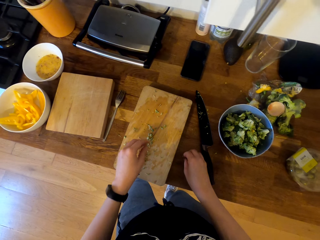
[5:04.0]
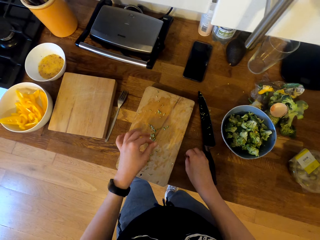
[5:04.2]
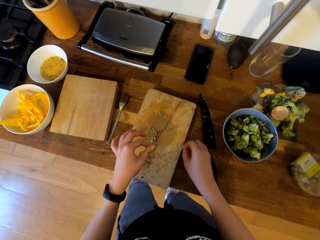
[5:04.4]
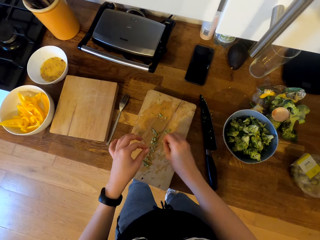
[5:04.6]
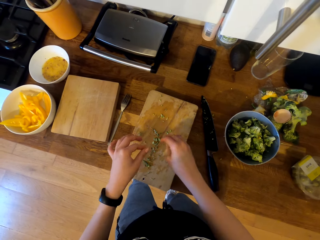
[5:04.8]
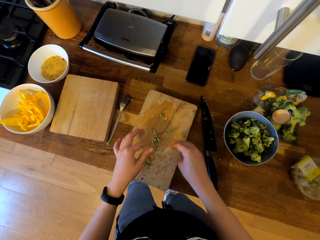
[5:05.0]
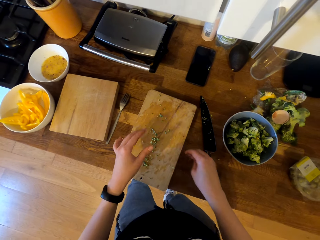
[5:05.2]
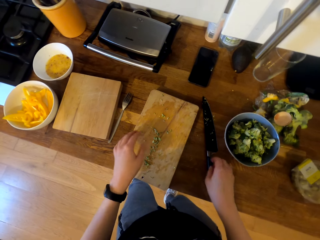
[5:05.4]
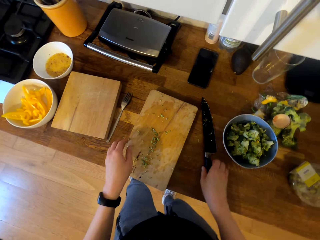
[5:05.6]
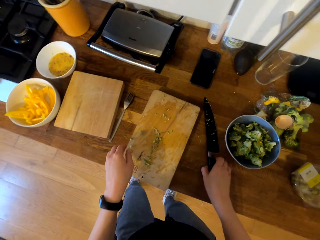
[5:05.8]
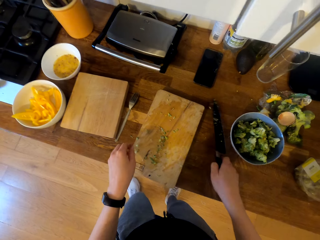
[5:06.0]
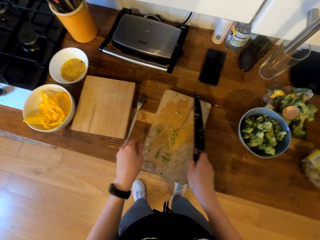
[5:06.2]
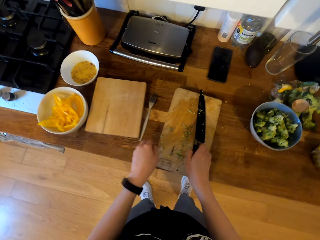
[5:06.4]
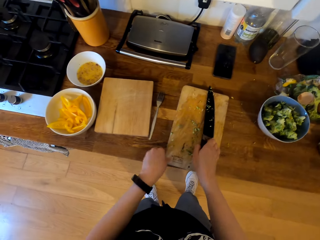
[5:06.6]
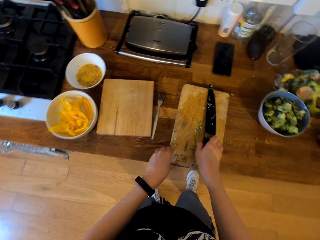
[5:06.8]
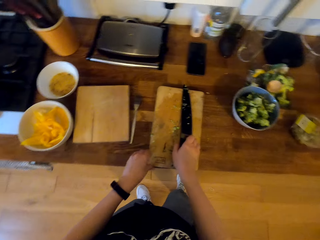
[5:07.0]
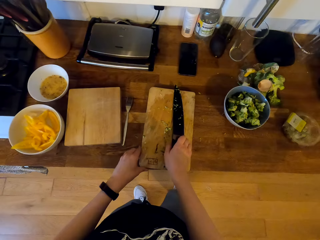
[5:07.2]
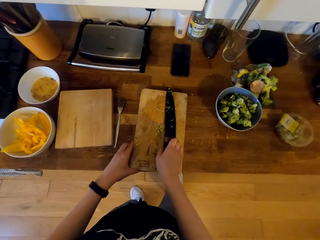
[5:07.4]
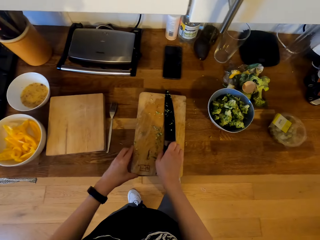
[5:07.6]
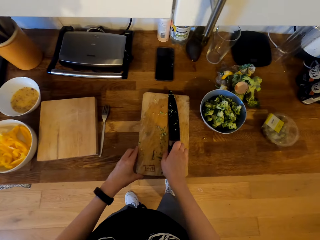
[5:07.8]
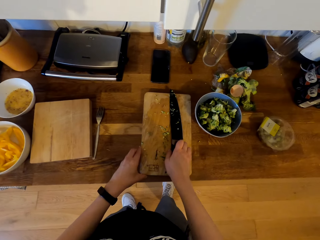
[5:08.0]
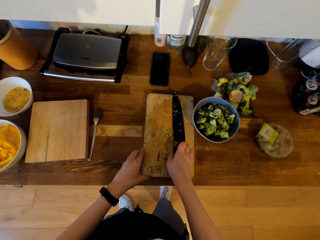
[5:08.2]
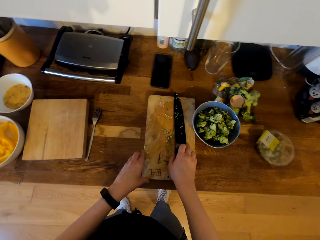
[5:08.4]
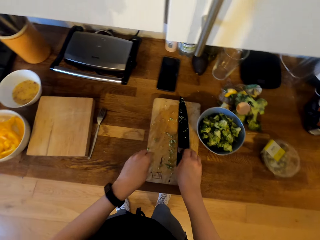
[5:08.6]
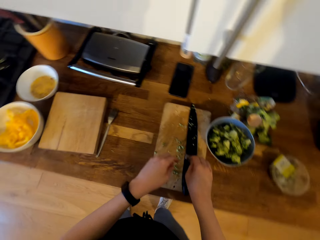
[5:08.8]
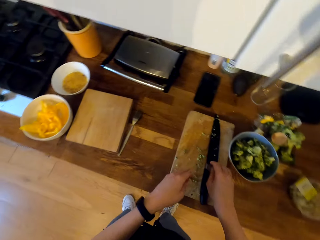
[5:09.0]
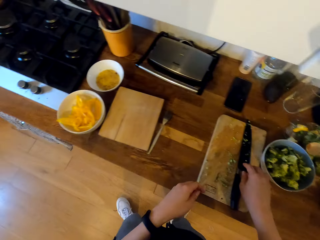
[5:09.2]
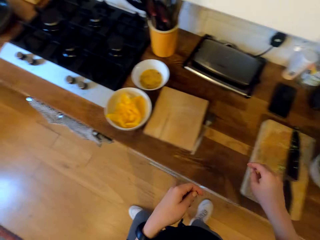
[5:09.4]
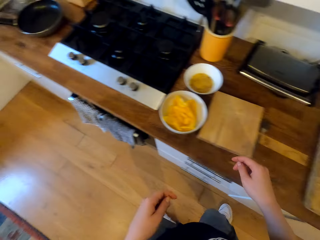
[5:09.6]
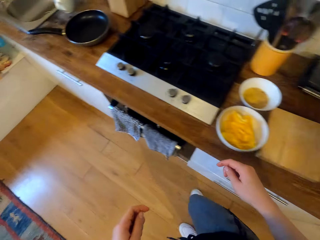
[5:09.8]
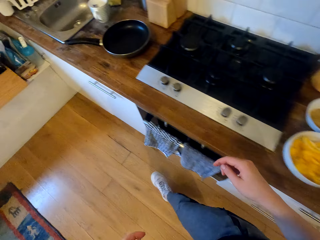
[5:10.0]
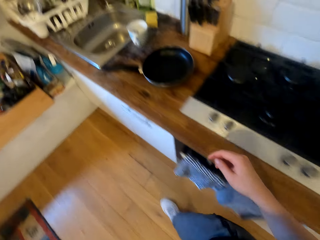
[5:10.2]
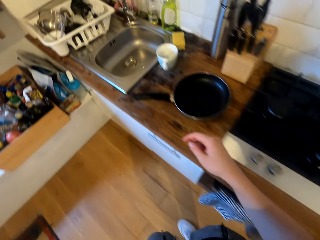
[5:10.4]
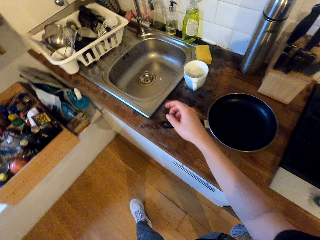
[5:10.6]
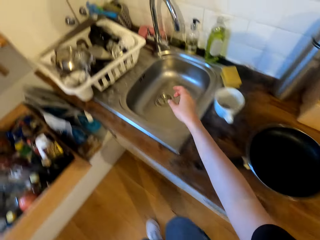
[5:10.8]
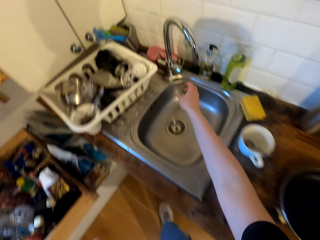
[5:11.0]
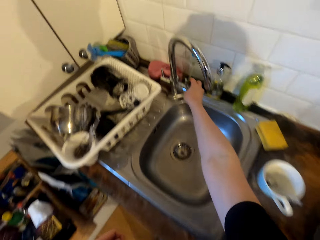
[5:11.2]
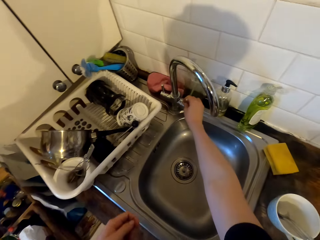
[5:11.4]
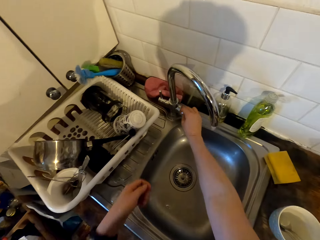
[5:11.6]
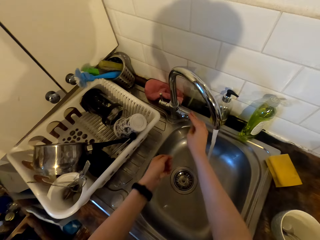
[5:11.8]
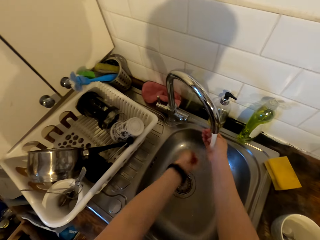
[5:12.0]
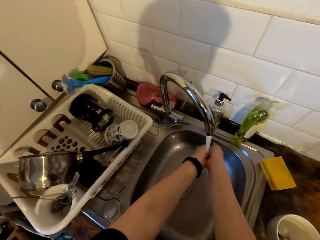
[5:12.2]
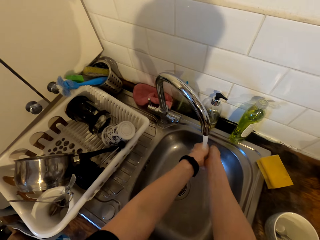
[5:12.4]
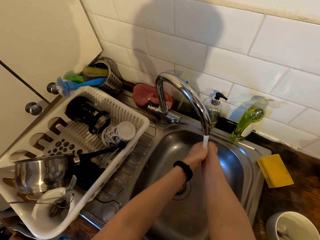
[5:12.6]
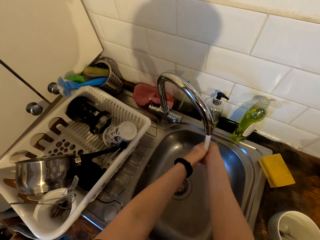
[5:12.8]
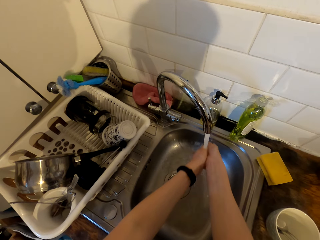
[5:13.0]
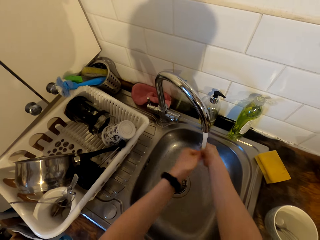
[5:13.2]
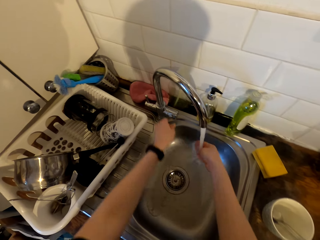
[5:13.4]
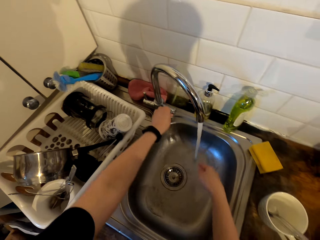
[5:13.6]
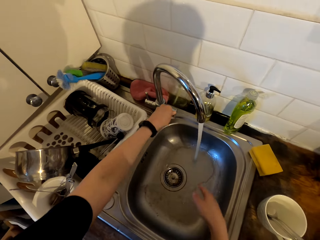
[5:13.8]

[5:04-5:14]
The camera wearer picks the broccoli remains from the cabinet top and places the broccoli remains on the chopping board. They pick the knife from the cabinet top and place the knife on the chopping board. They drag the chopping board slightly on the cabinet top. They walk in the kitchen. They open the tap. They wash the hands.

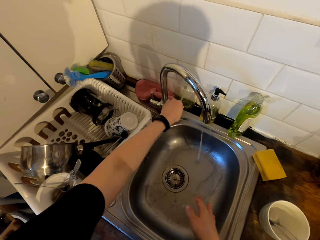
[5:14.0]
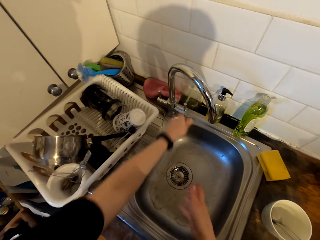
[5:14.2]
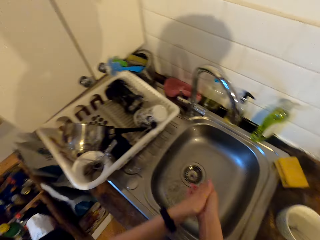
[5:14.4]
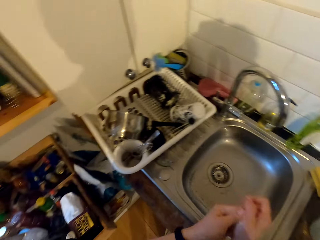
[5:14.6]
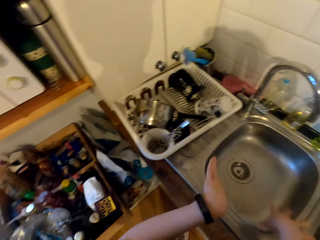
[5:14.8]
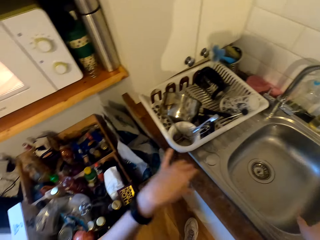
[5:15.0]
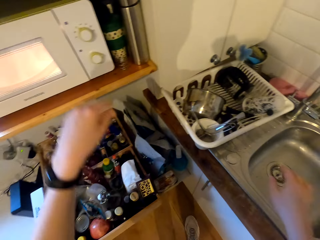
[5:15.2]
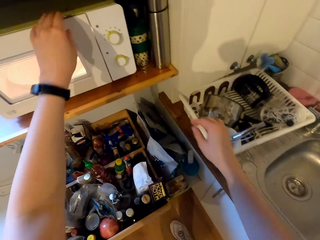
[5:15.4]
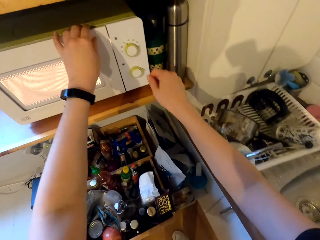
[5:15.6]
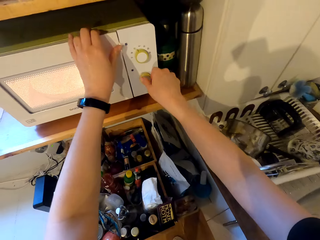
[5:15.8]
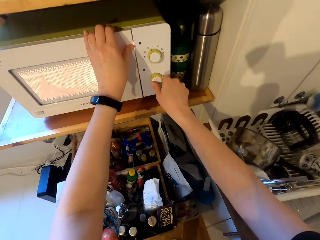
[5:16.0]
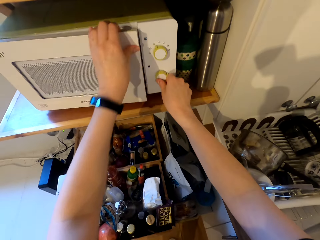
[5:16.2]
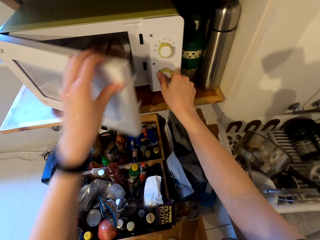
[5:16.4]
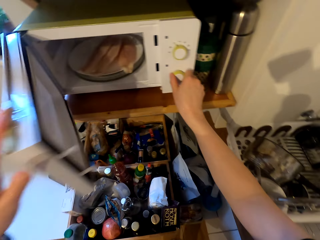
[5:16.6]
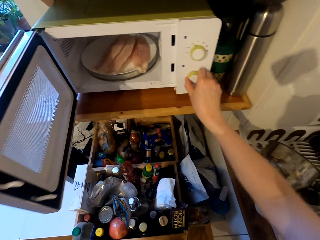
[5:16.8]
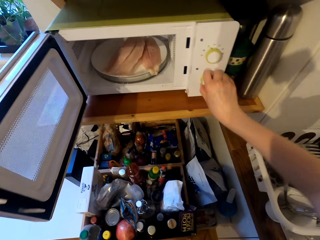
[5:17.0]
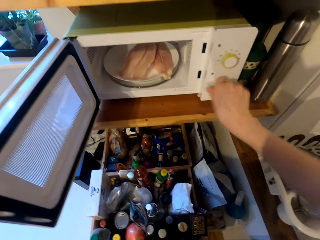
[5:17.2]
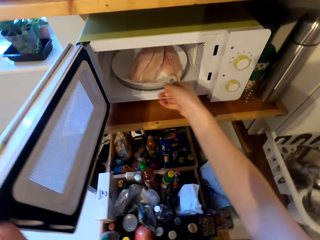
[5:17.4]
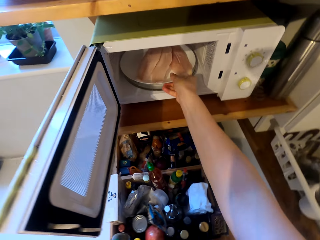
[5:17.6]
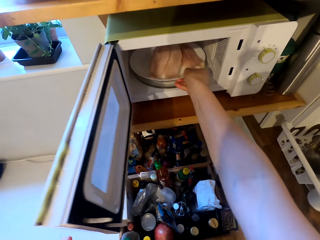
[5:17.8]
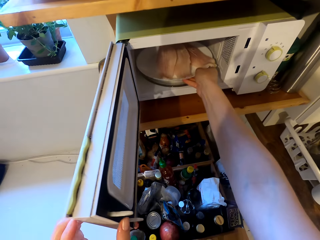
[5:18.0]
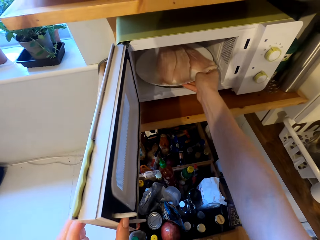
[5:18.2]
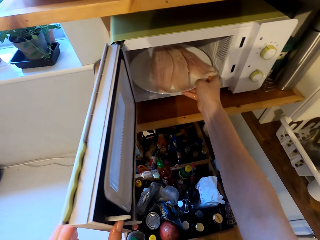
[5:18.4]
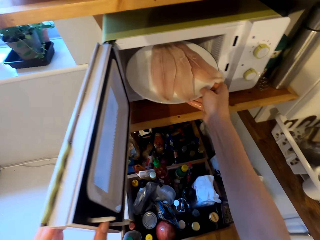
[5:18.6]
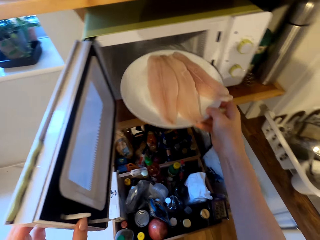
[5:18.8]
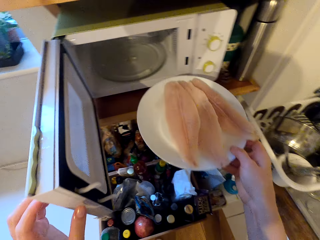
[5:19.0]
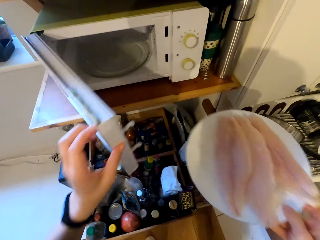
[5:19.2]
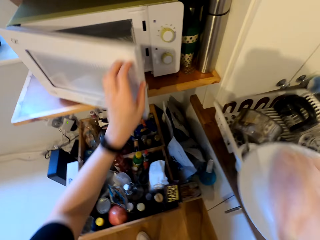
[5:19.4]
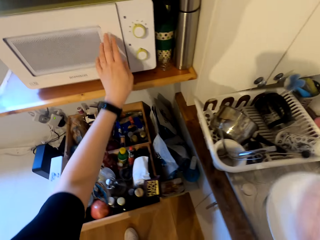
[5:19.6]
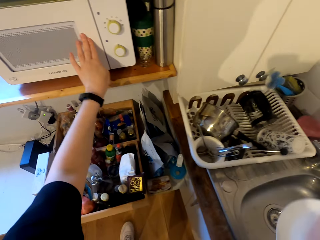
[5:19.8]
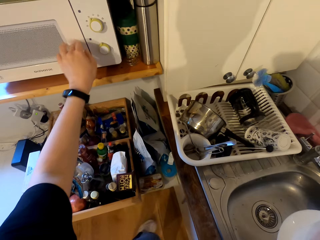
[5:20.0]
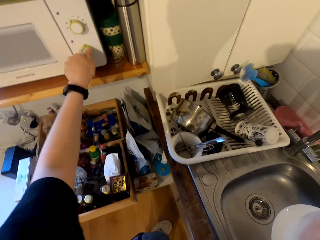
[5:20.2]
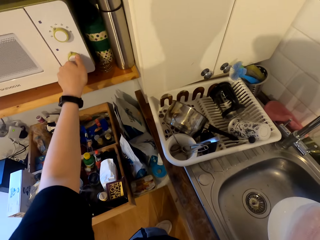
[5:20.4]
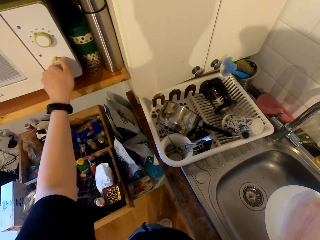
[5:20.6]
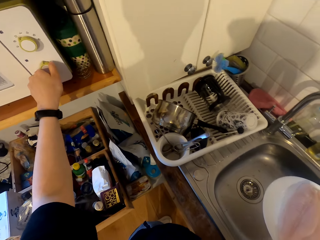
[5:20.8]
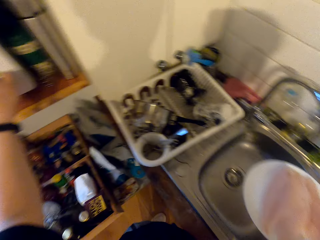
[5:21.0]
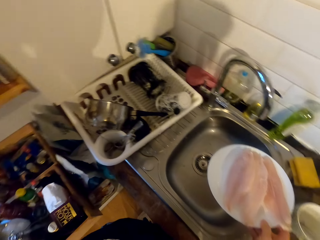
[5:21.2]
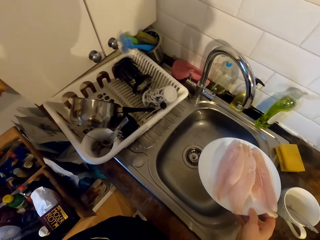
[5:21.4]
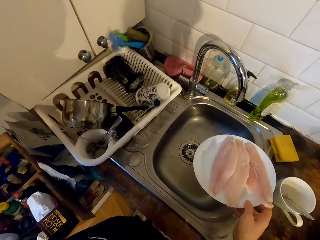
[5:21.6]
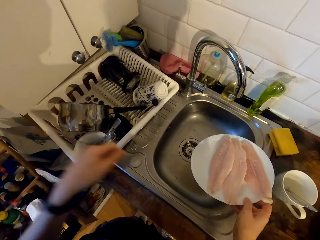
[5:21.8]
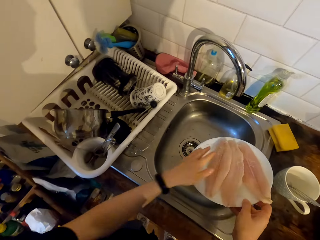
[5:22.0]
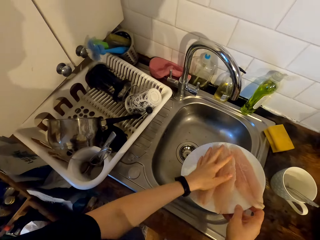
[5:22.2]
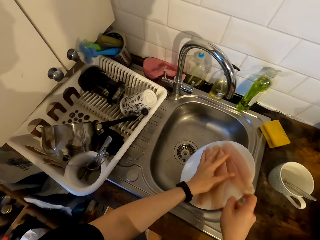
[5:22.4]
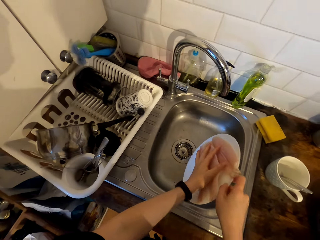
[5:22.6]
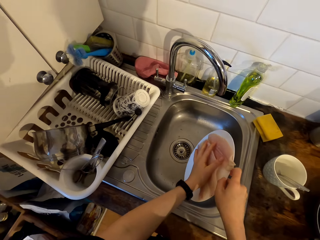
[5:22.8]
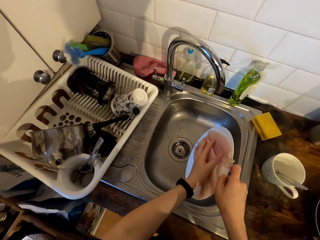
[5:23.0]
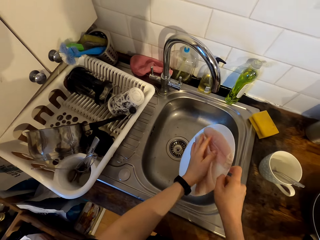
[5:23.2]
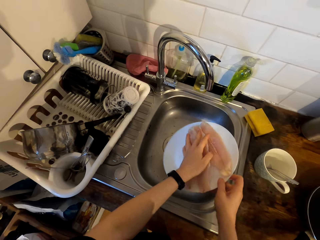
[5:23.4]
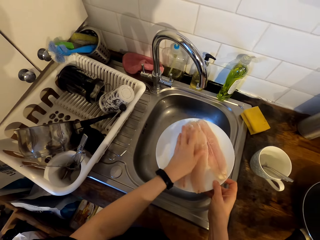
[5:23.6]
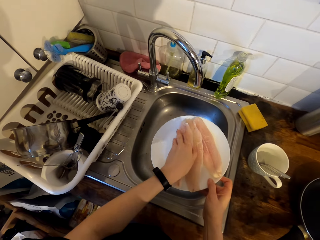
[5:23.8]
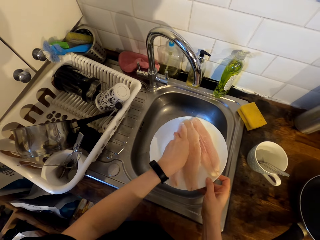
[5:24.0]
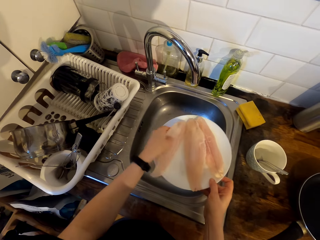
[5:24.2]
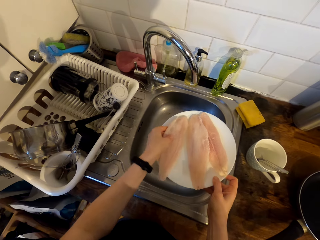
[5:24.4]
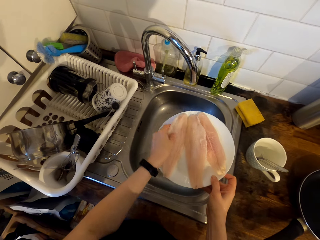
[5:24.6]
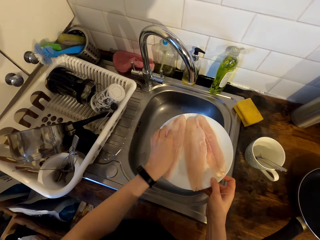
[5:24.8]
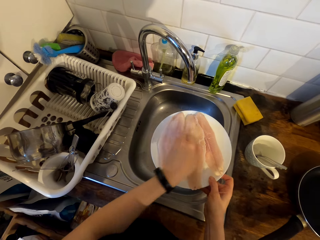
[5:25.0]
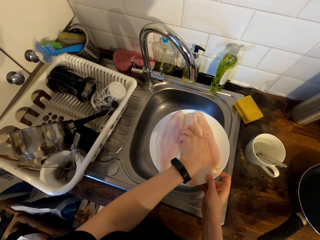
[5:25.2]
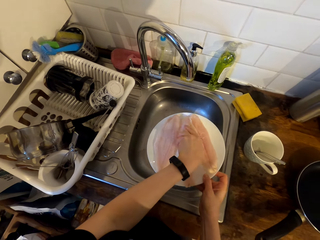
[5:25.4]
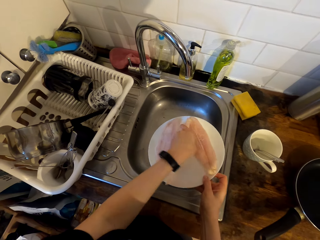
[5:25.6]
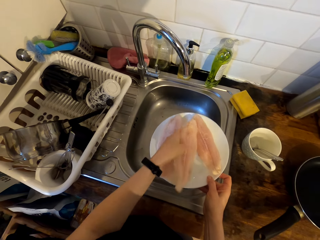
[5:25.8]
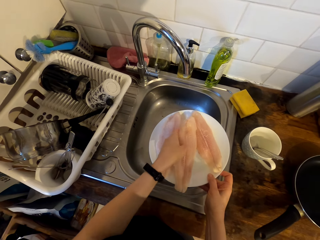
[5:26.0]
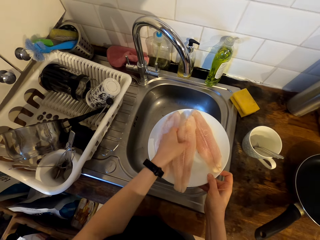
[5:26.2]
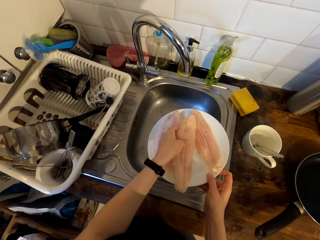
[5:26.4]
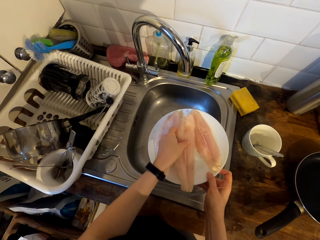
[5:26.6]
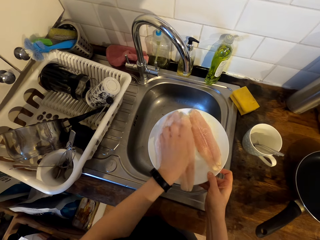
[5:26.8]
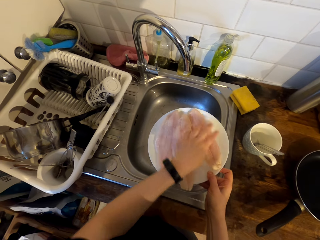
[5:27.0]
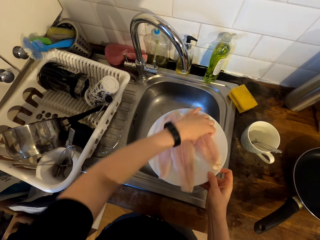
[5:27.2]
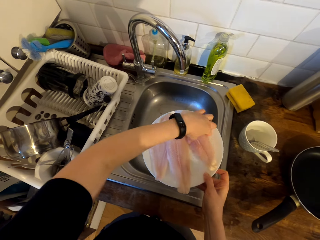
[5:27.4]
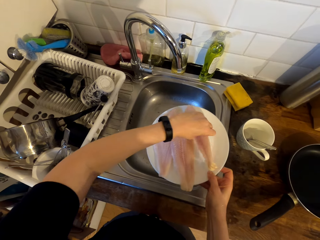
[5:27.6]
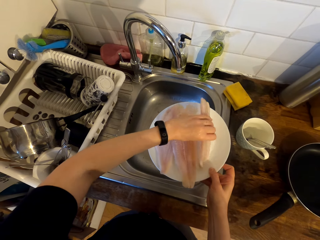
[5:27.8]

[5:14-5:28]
The camera wearer closes the tap. They shake water off the hands. They hold a microwave. They open the microwave and switch off the microwave. They pick the plate of fish fillet from the microwave. They close the microwave door. They adjust the microwave's knob. They dry the water in the fish fillet. They turn the fish fillet on the plate.
